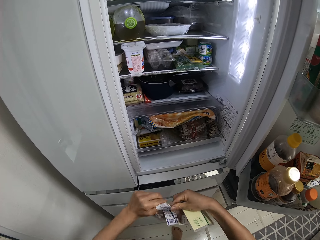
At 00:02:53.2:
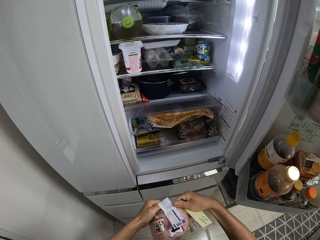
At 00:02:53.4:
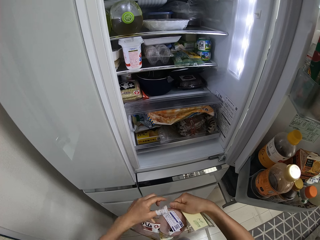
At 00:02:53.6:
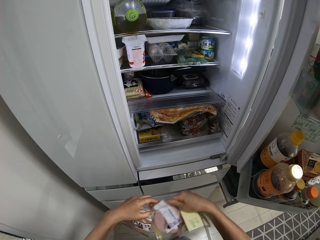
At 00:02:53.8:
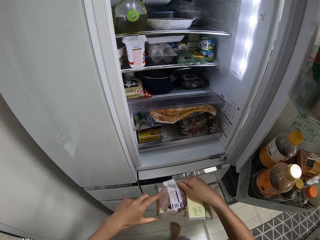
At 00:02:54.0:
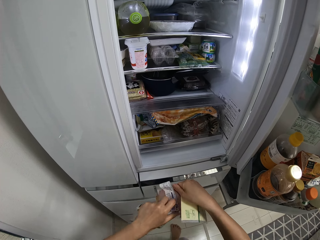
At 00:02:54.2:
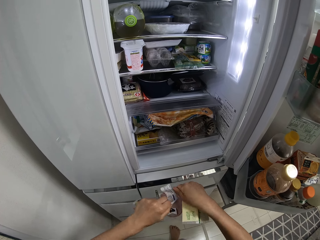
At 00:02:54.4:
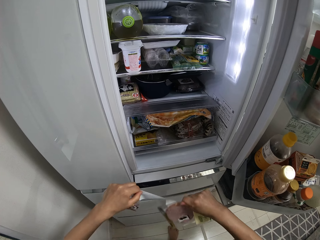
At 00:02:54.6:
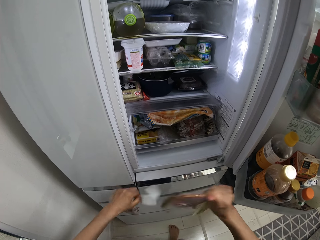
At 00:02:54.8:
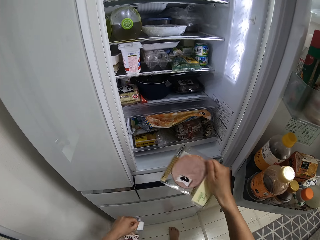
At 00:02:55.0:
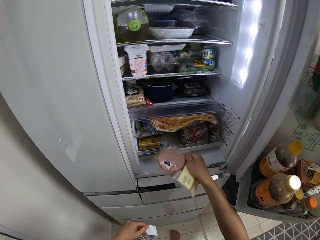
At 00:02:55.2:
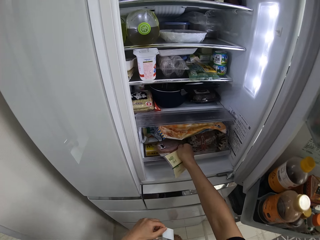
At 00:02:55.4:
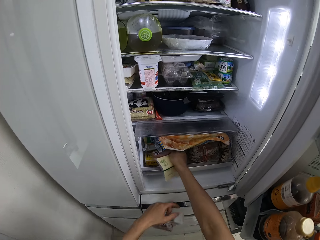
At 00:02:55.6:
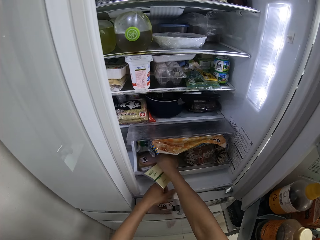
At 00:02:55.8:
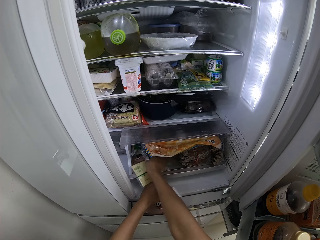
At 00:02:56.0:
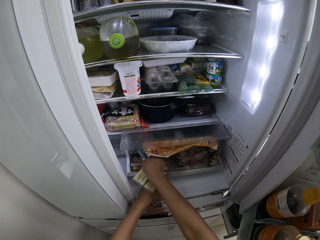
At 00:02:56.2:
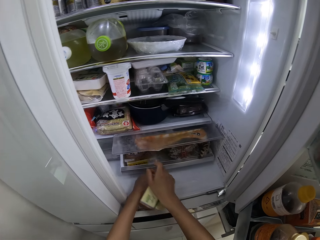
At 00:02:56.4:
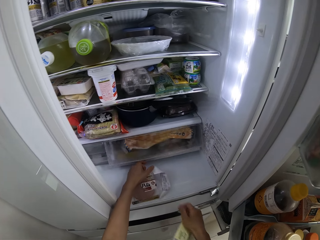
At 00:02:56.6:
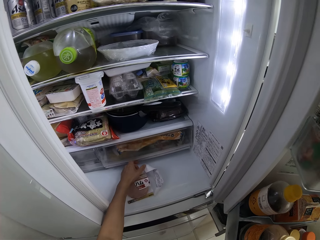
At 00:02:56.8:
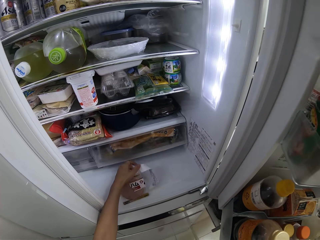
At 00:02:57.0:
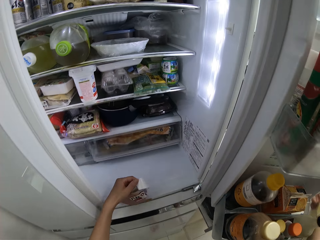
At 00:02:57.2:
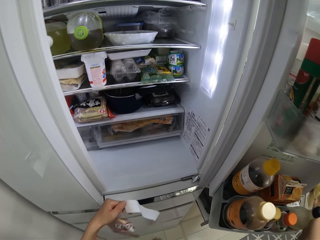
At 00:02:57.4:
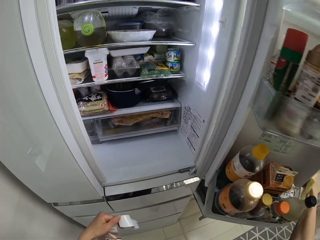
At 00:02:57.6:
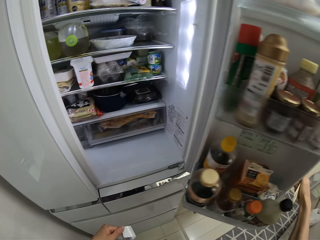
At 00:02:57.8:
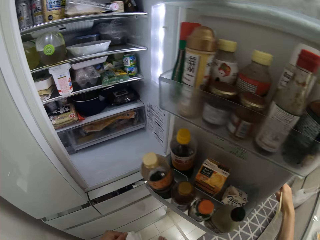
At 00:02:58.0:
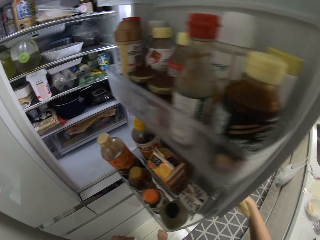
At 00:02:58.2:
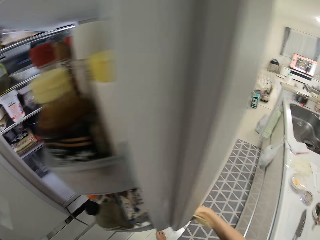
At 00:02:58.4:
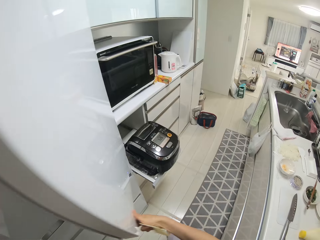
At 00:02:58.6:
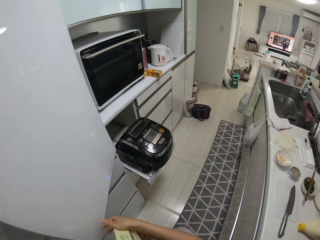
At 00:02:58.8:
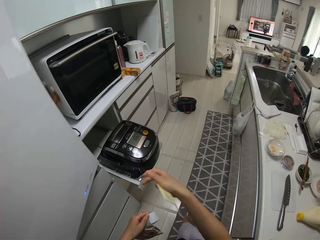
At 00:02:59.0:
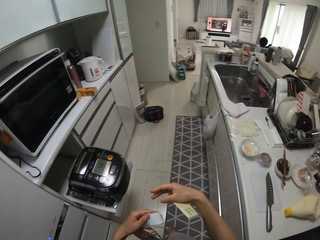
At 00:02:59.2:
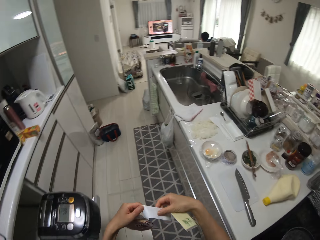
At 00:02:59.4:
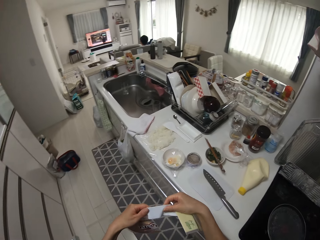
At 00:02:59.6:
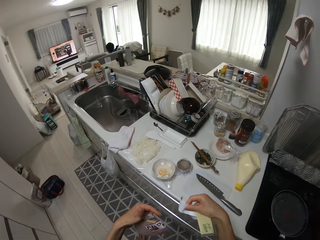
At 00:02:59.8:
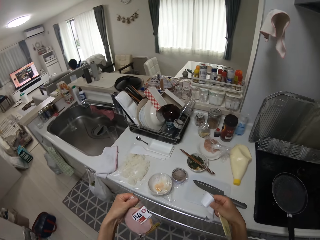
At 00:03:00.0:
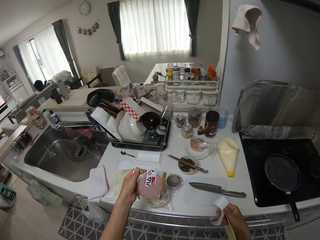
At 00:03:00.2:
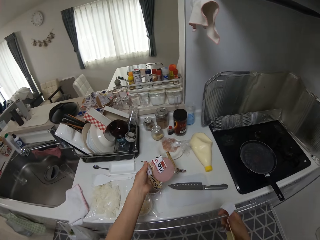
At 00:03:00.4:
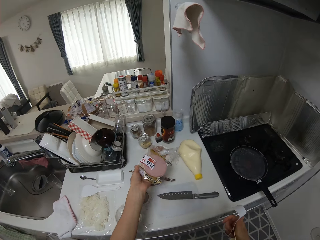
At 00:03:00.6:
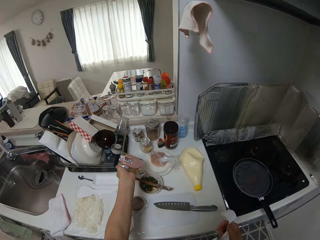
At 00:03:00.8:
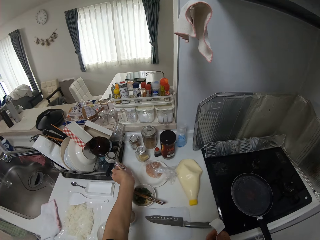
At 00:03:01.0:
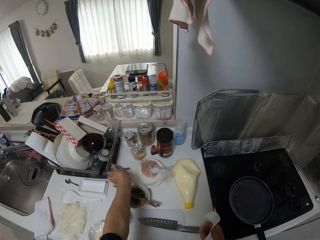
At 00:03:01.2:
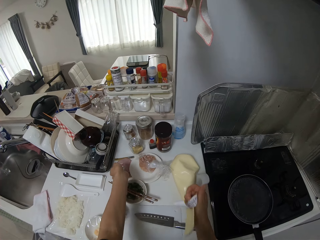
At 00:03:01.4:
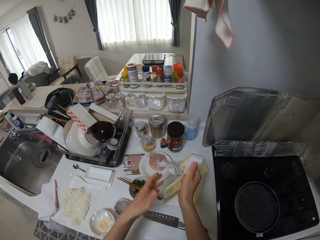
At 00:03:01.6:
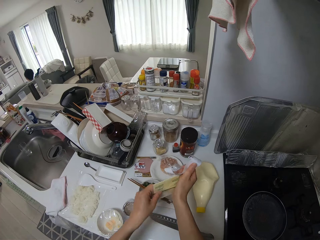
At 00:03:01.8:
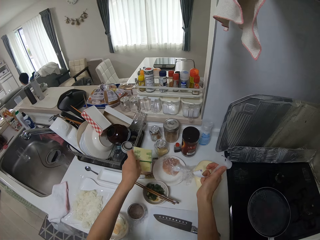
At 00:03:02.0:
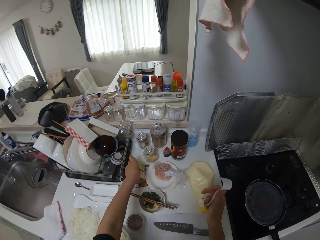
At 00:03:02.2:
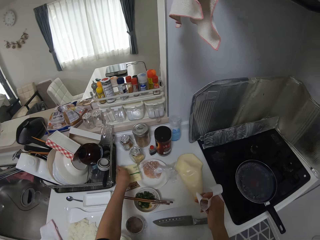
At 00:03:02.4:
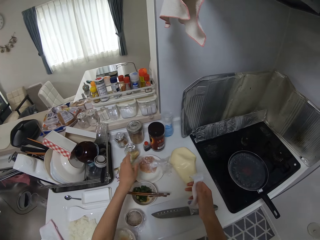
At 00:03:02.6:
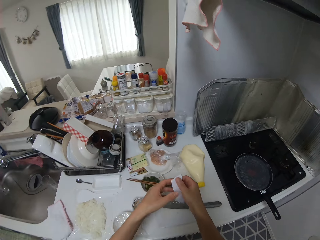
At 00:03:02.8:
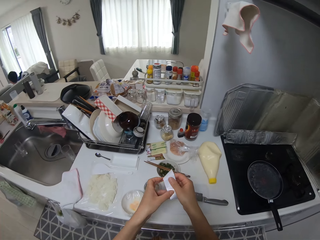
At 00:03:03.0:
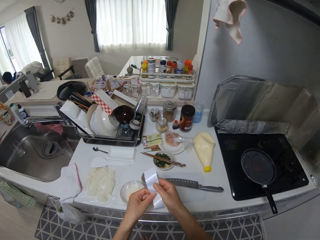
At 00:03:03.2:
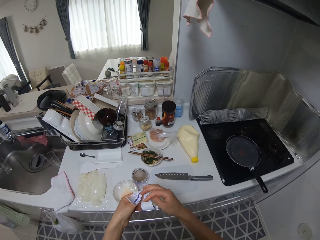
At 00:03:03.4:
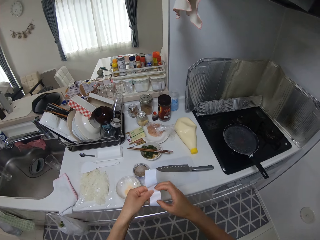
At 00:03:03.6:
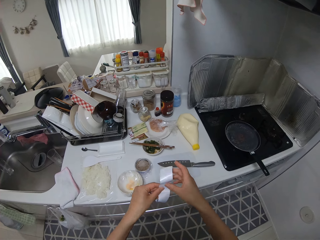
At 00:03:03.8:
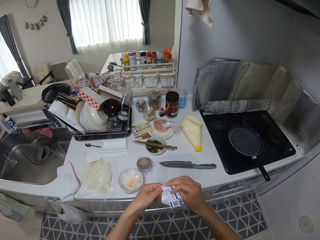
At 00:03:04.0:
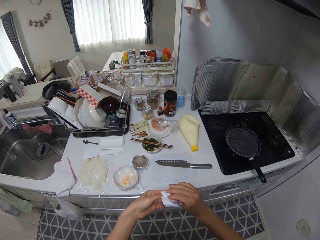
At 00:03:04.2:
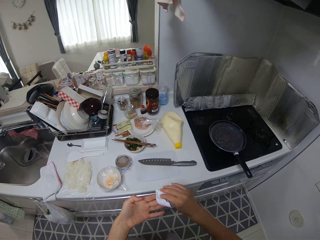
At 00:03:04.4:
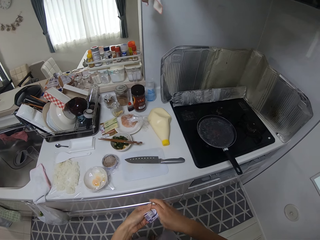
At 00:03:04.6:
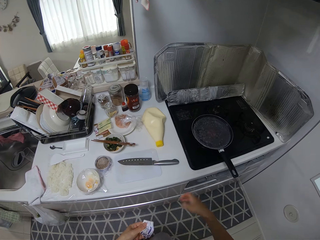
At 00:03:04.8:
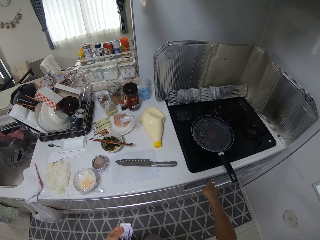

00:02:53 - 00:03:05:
The camera wearer drops foodstuff into the drawer. She pushes the drawer in the fridge. She returns the brawn in the fridge. She picks up the brawn. She closes the fridge door with her right hand. She turns around. She holds a food package in her left hand. She drops the food package on the kitchen surface. She drops a food label on the kitchen surface. She folds a paper in her hands.

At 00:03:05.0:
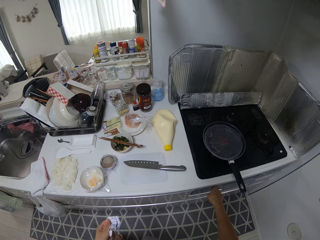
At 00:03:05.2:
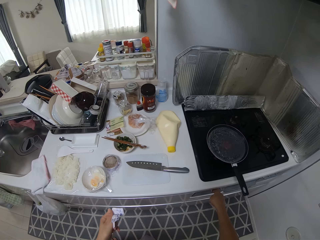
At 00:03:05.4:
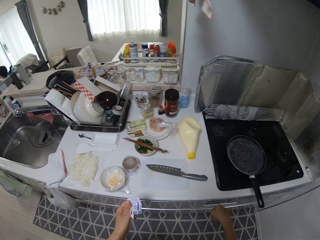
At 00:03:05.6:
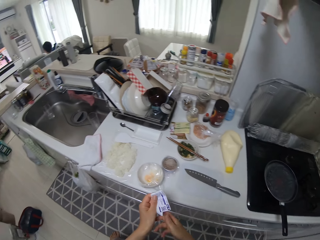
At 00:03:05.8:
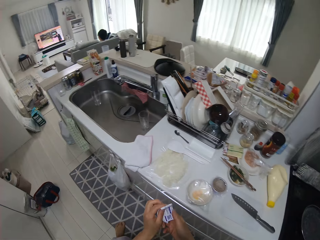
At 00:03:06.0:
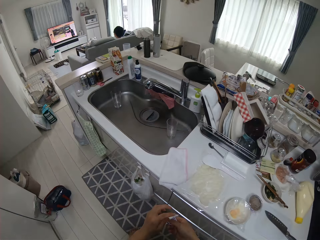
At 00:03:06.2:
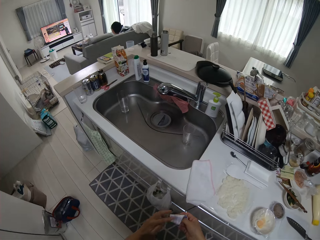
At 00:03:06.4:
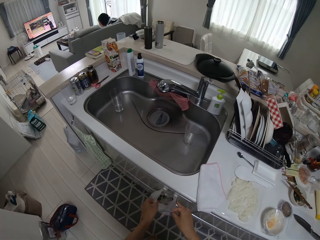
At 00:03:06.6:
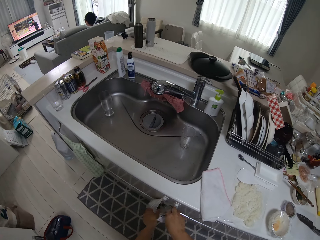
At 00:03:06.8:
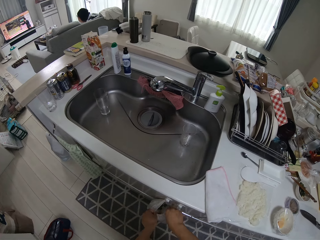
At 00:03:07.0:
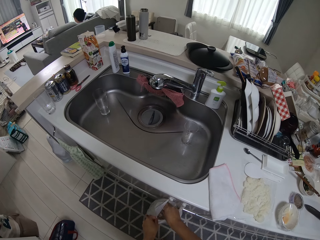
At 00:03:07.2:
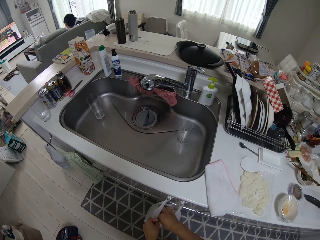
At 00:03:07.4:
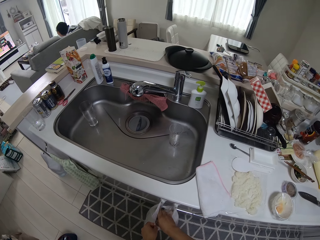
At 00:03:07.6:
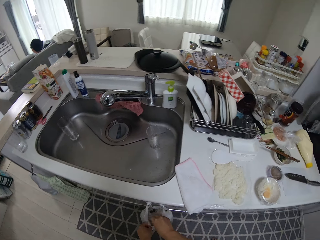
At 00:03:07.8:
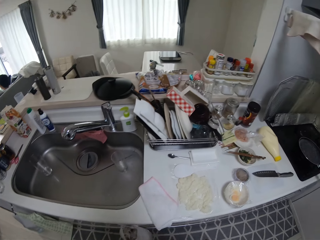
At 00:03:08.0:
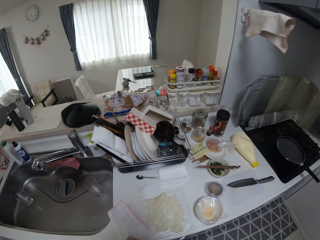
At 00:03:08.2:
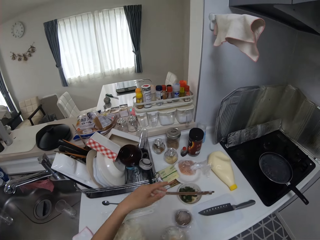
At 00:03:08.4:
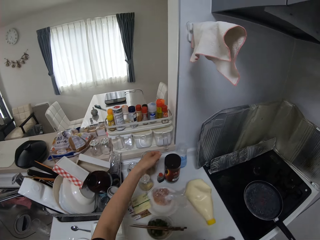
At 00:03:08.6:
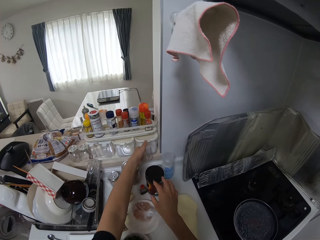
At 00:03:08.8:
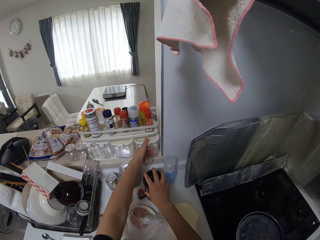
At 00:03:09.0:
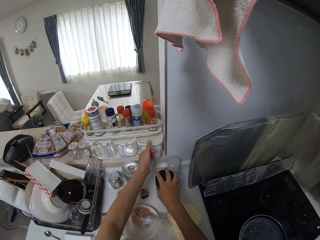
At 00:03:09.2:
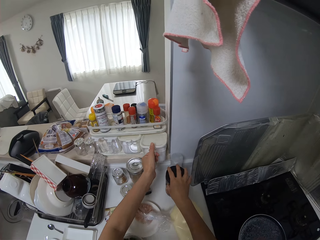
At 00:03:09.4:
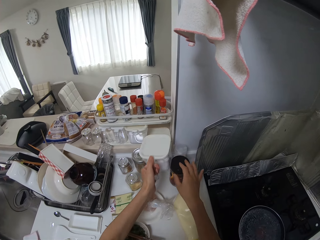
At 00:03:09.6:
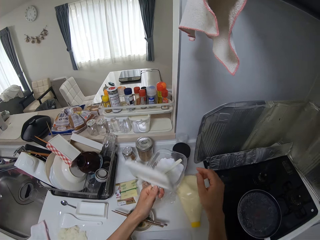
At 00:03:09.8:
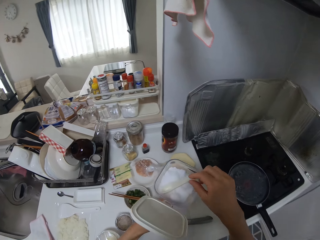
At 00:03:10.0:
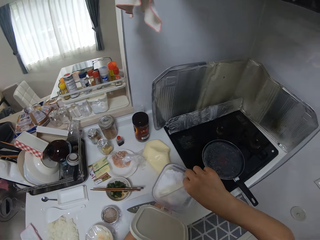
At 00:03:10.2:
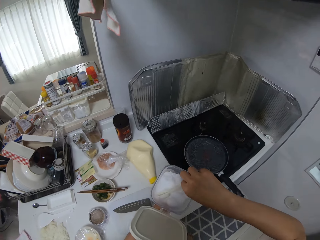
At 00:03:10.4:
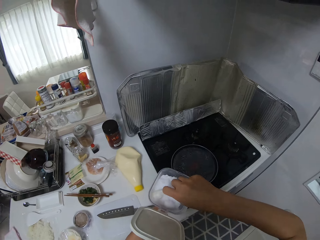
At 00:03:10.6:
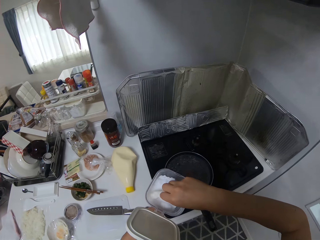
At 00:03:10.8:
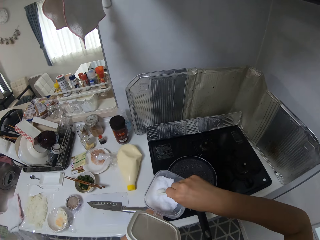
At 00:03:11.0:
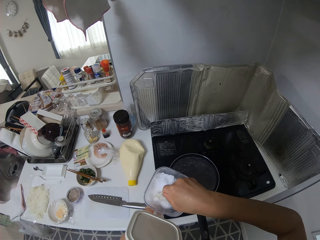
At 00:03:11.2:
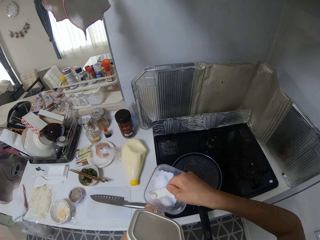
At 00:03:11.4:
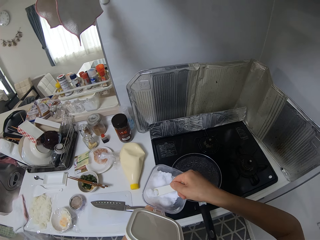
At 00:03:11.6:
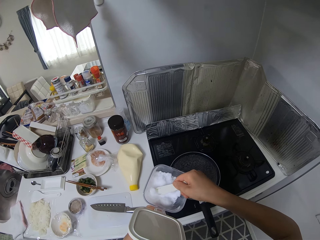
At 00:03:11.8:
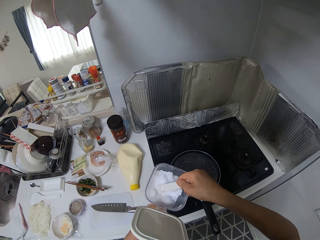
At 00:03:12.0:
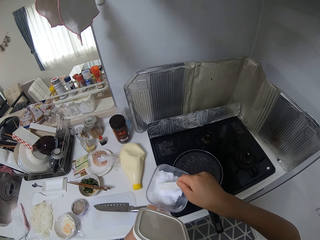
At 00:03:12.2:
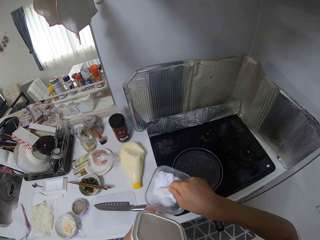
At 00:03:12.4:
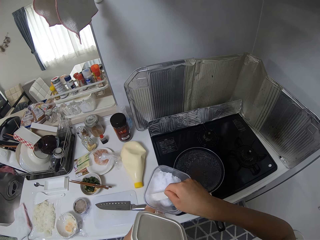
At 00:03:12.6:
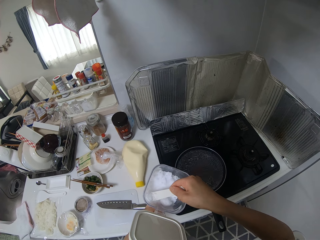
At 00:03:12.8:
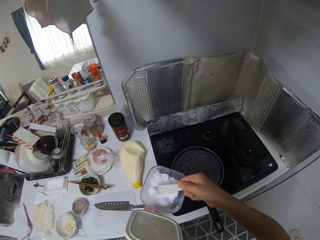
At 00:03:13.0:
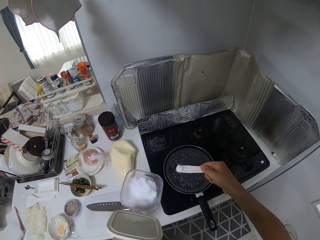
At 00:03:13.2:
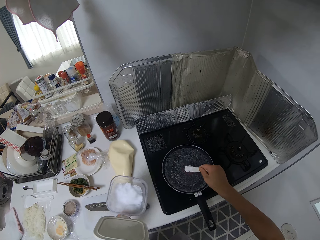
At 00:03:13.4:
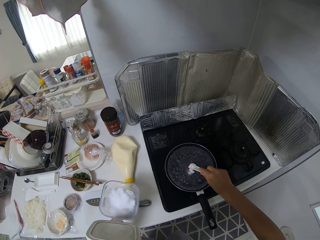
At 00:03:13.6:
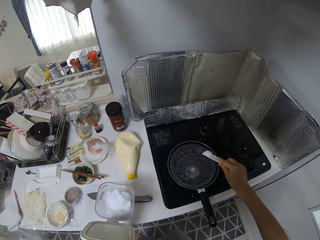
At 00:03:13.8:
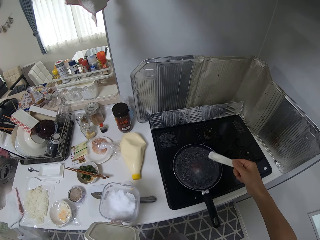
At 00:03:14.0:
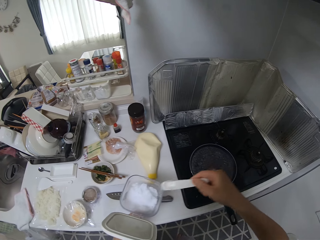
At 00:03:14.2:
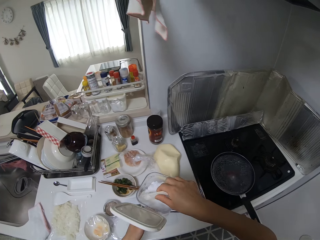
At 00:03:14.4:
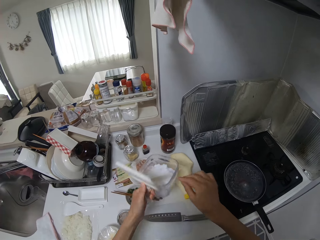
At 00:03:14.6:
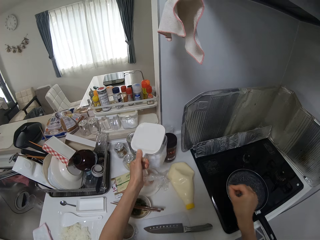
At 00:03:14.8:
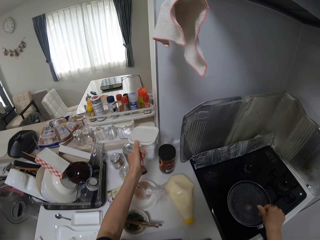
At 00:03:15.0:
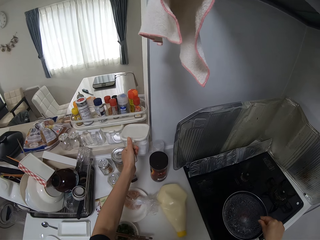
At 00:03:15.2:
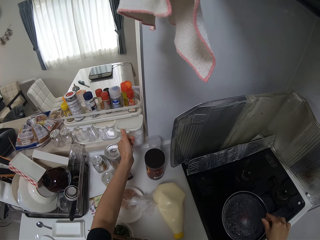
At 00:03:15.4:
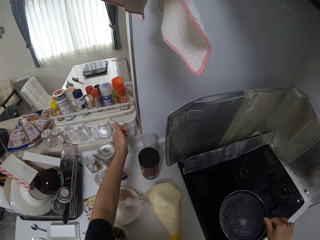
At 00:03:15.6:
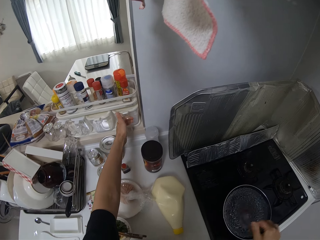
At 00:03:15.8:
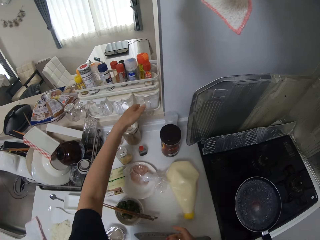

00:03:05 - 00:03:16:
The camera wearer regulates the heat on the gas. She folds the paper. She disposes of the paper into the trash bin. She shifts a container with her right hand. She picks up a box container or glass jug with her left hand. She opens the box container with her left hand. She picks up a spoon. She packs salt in the box container with the spoon. She picks up salt. She pours the salt into the pan. She drops the spoon into the box container. She closes the box container with her left hand. She places the jug on the shelf.
